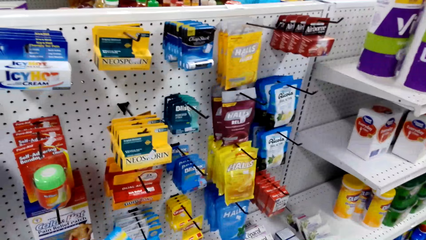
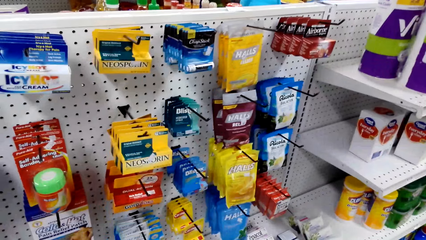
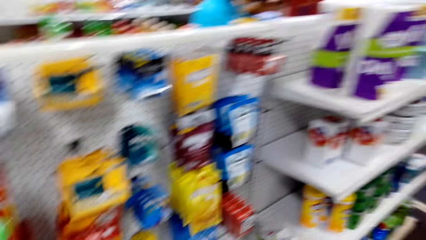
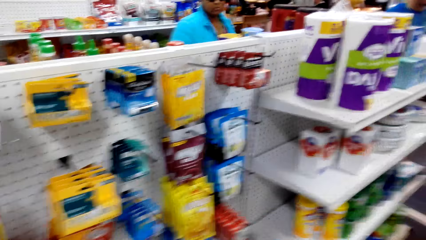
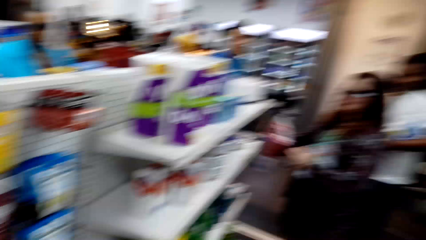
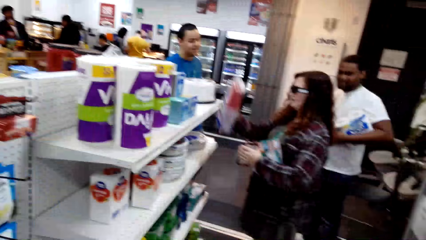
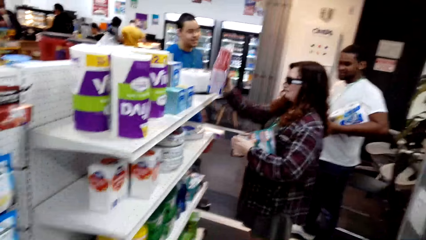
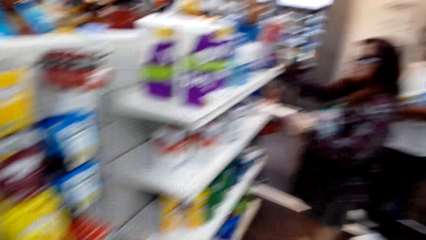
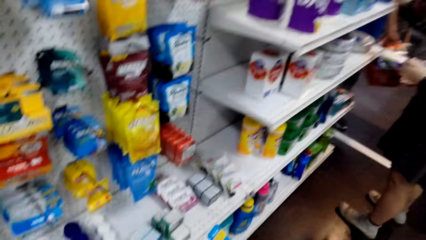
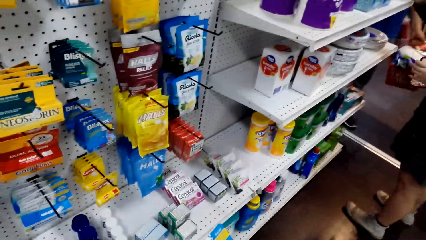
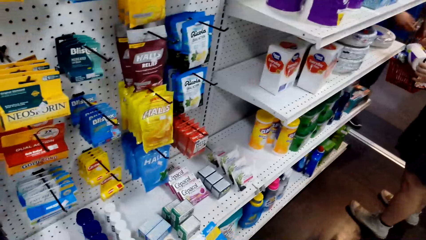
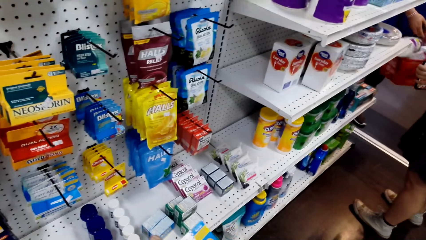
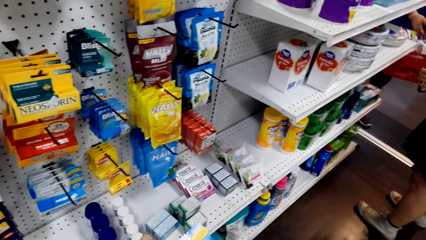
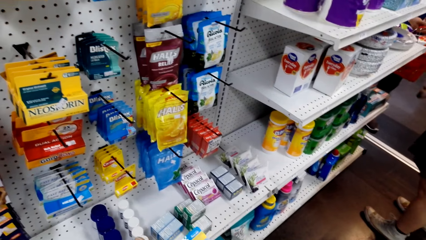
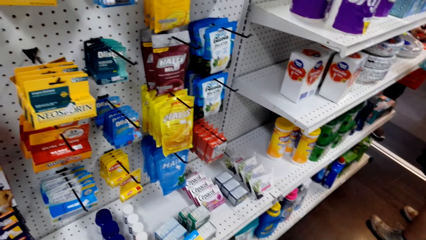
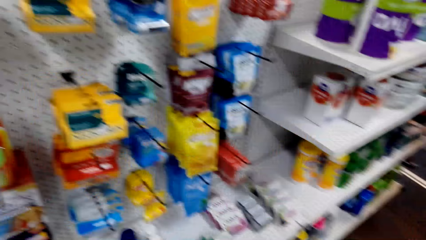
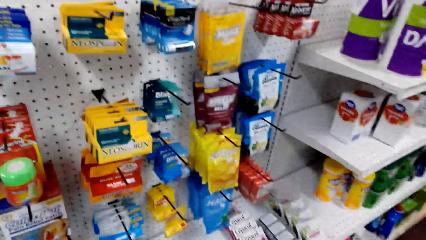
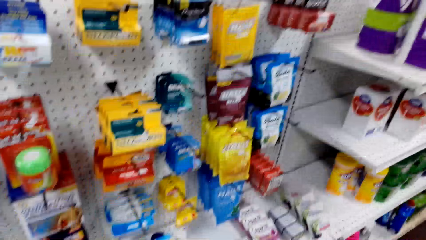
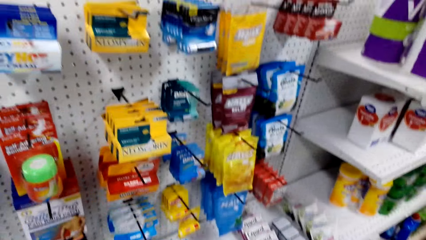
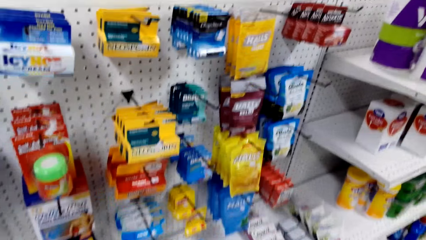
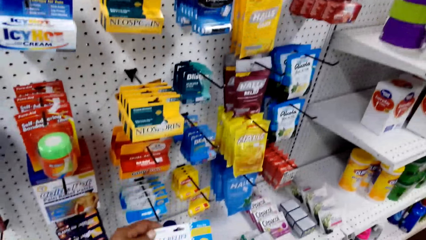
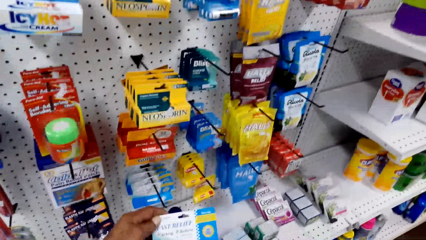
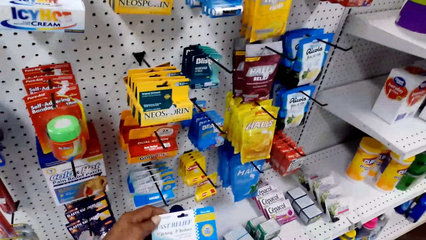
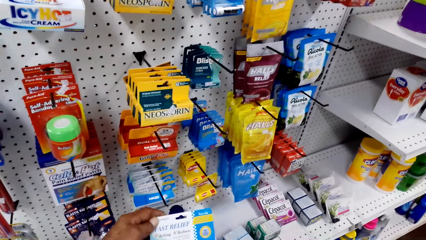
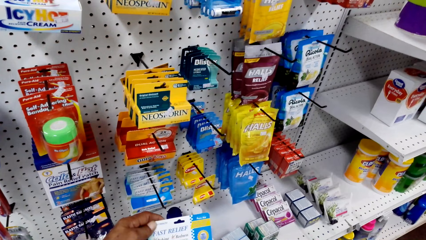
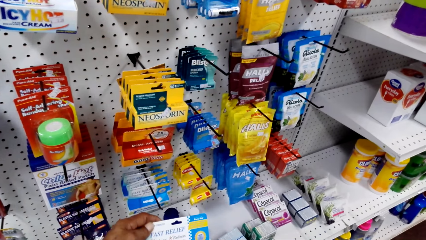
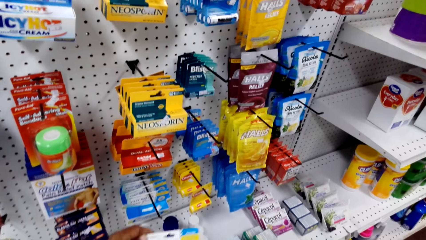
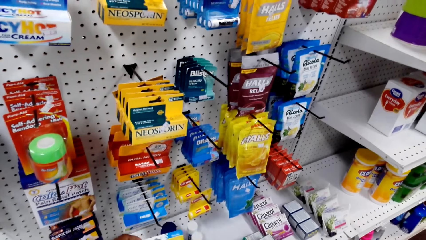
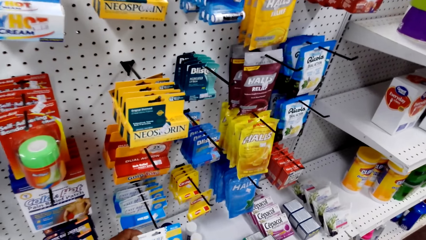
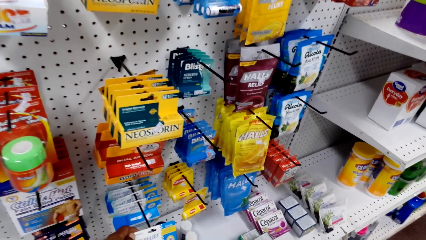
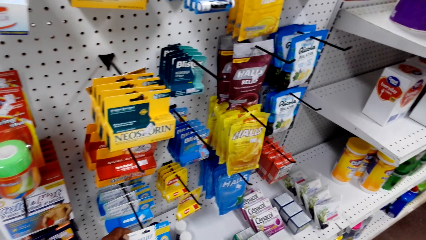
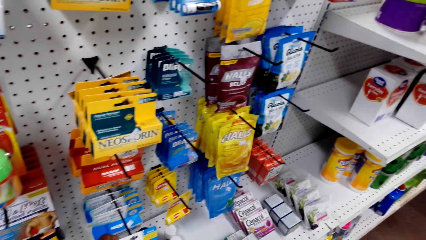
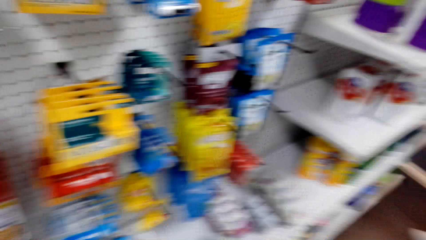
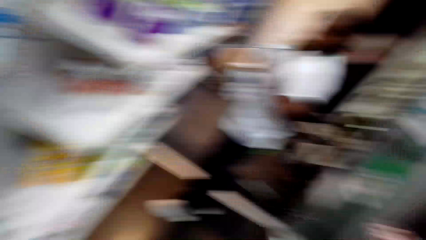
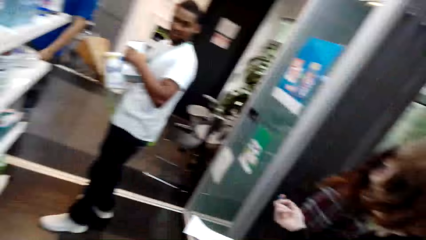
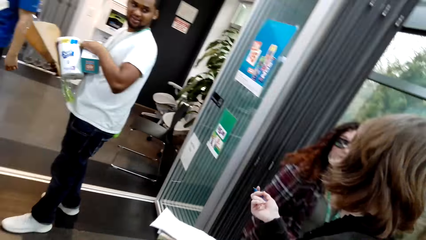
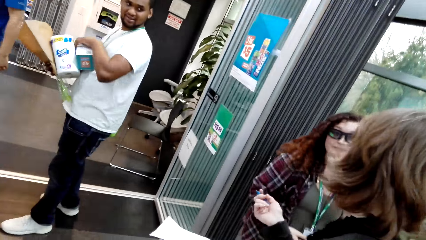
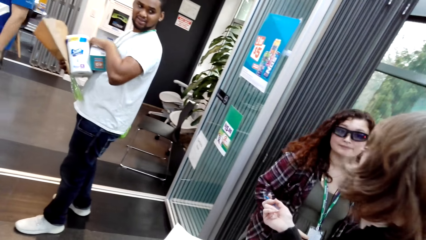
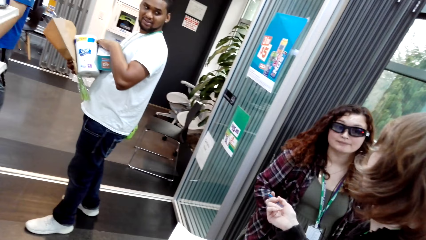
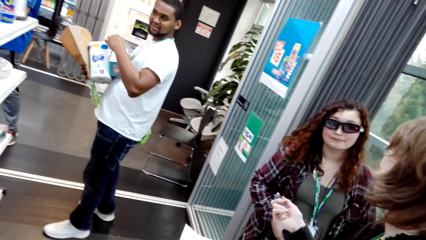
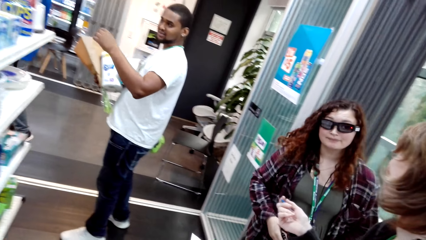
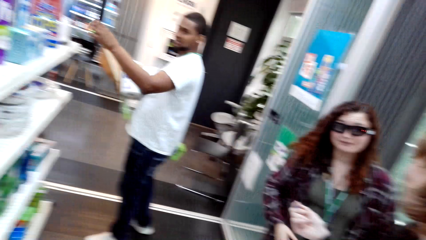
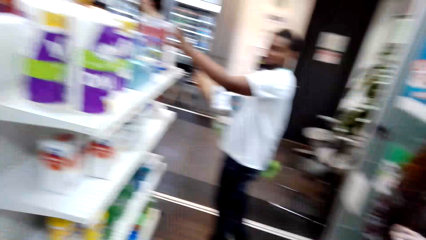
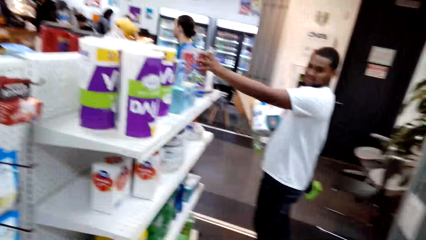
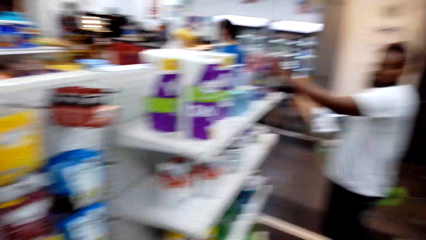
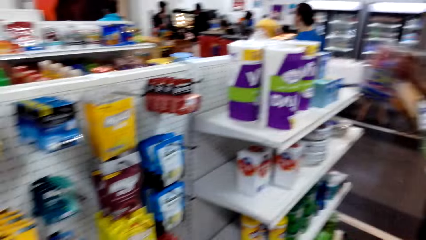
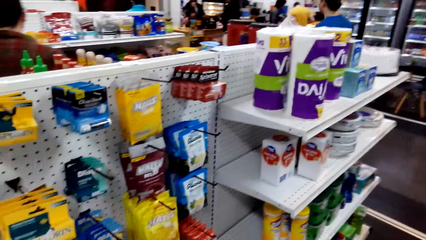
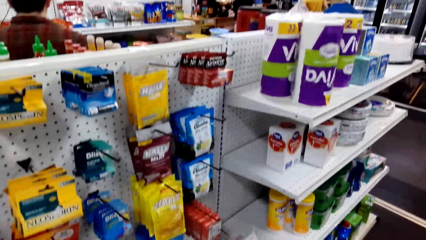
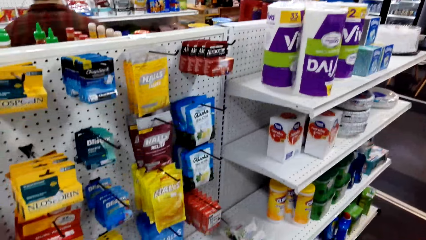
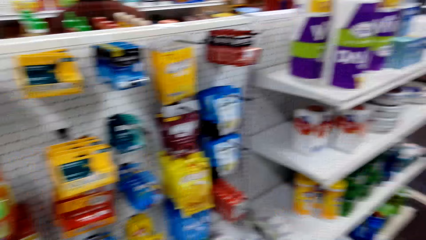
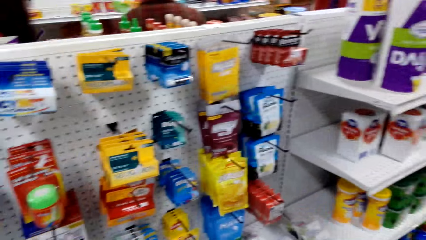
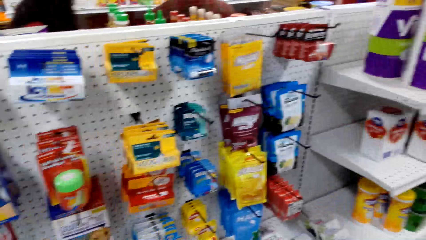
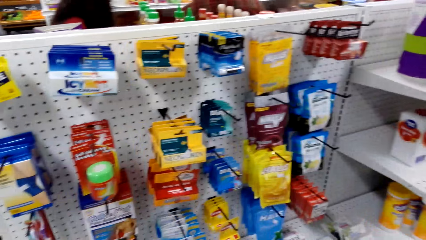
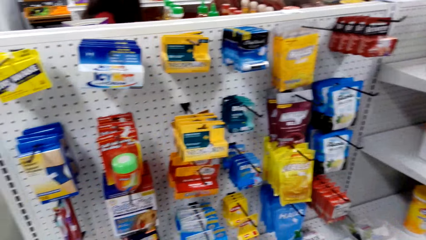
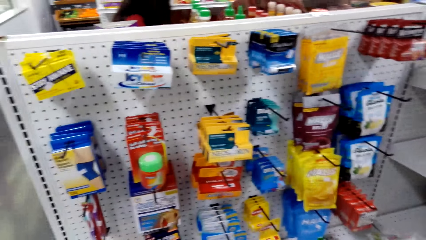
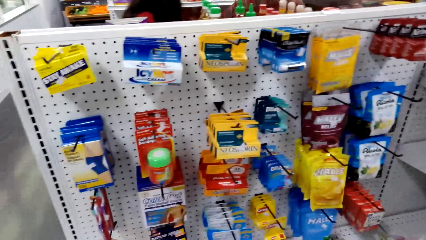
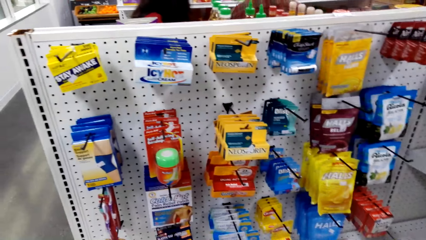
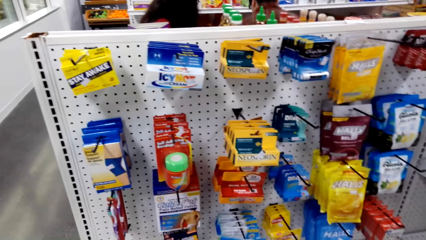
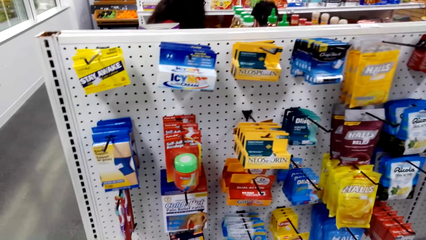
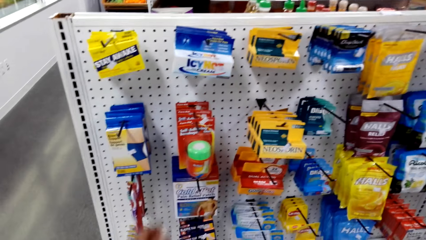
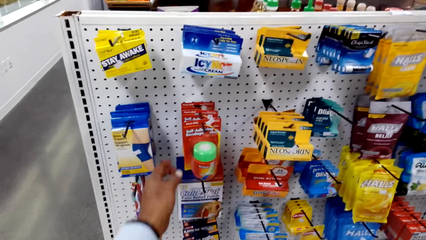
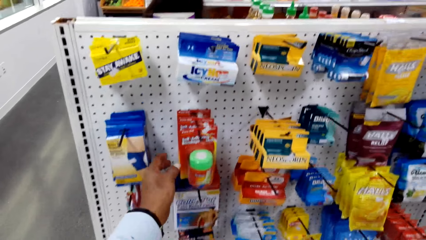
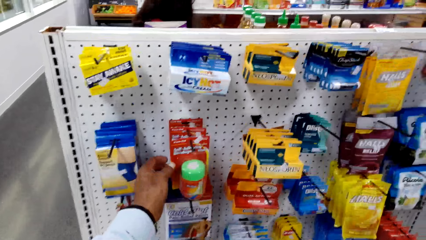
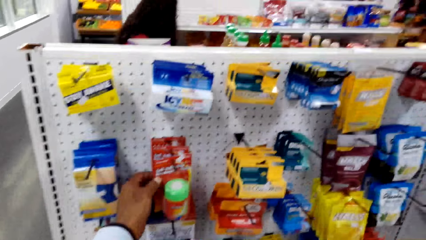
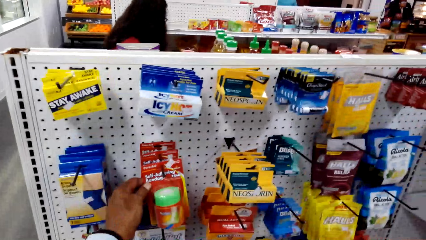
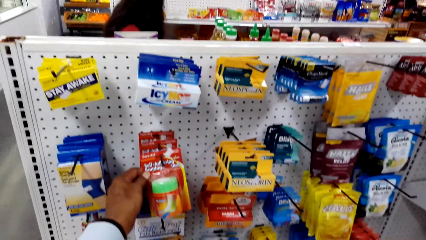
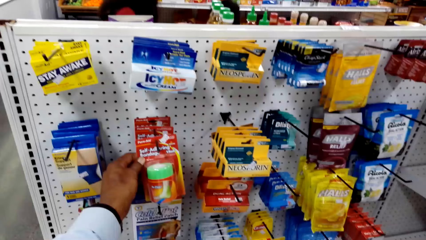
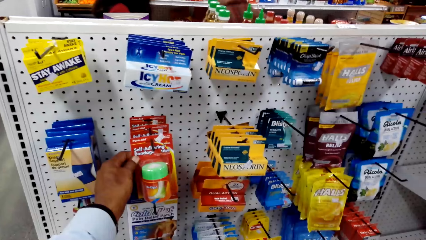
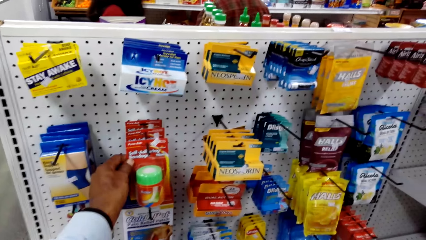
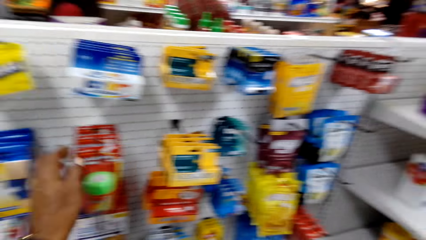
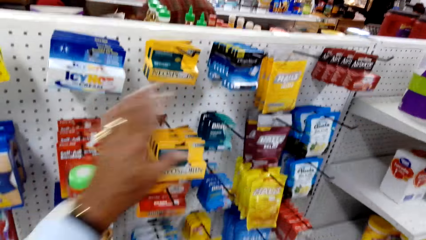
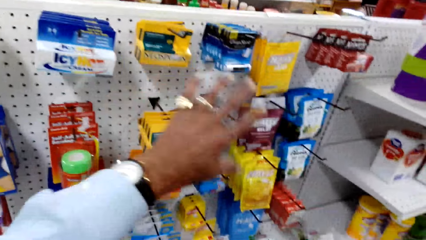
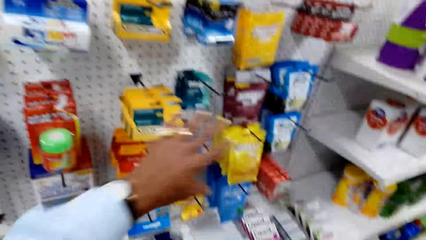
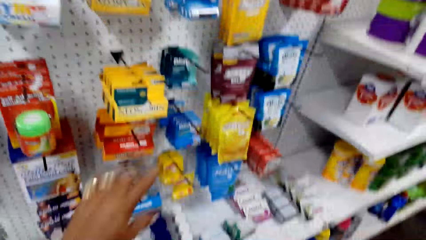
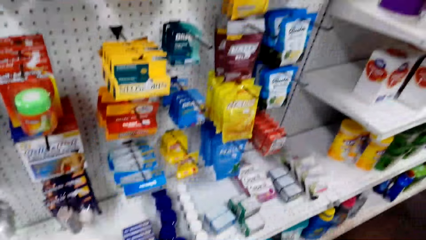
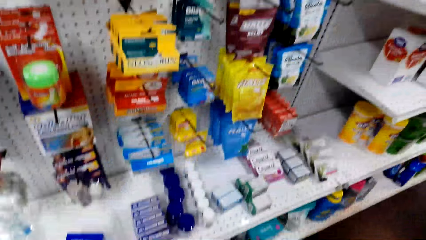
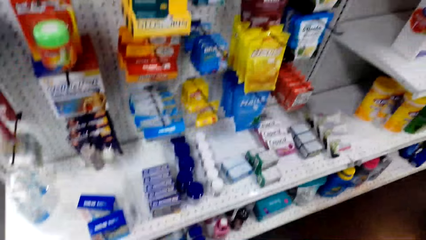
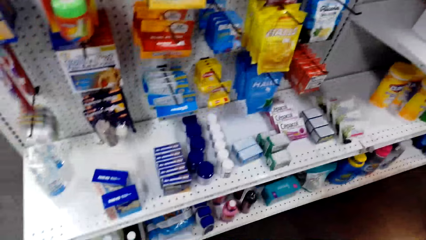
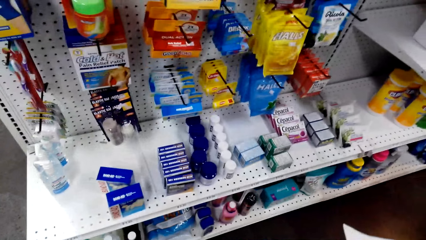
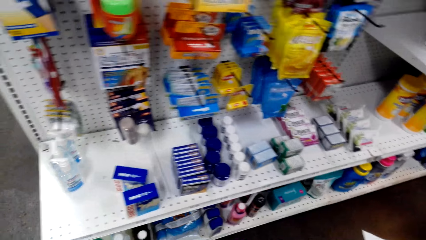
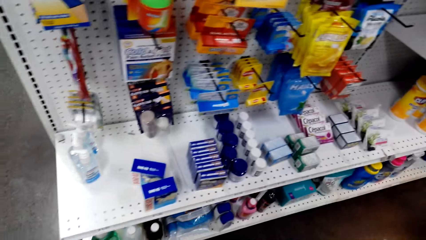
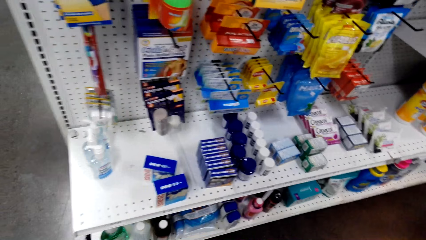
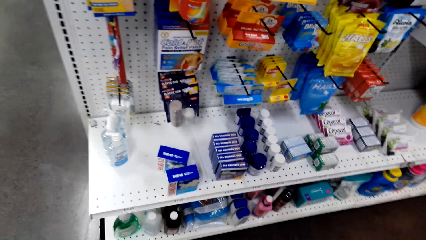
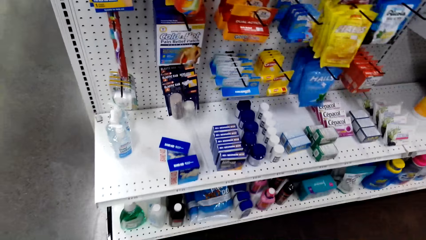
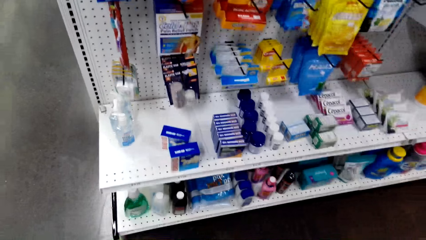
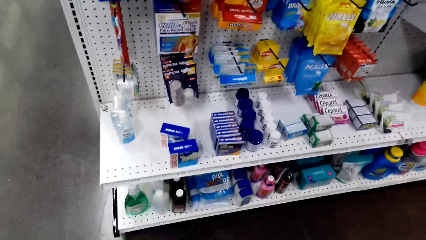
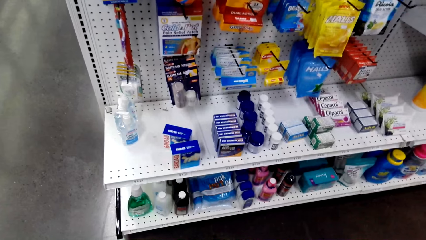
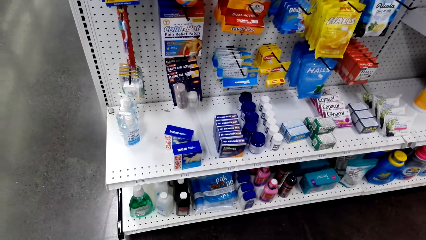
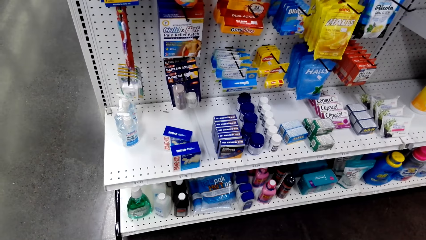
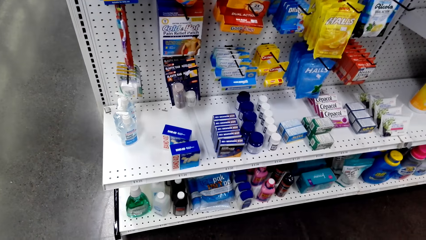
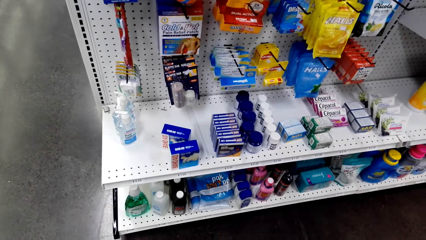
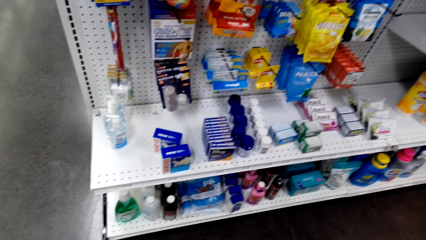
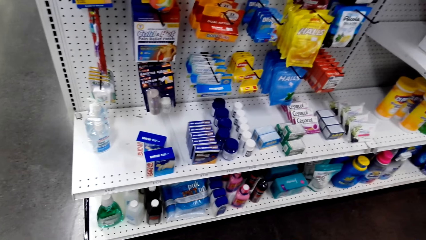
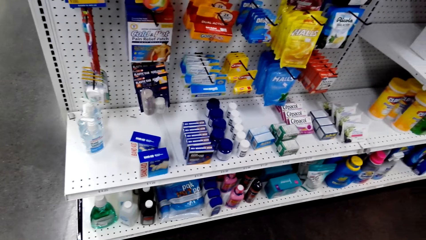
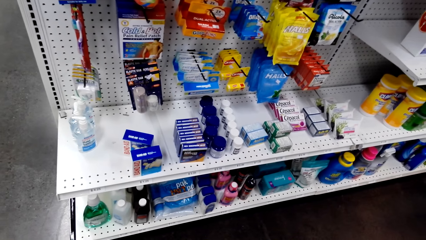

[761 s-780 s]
The camera wearer looks around. A lady talks with another lady. The camera wearer looks around. They touch something. They talk with the first lady and move hands.
